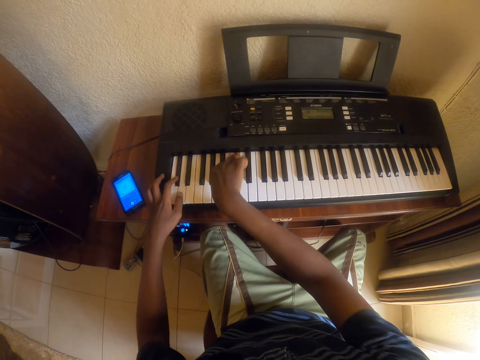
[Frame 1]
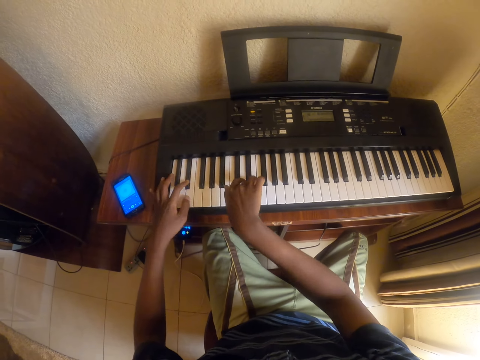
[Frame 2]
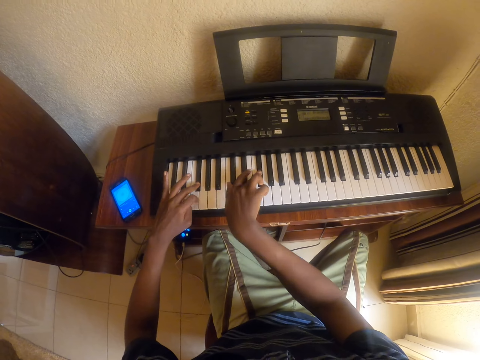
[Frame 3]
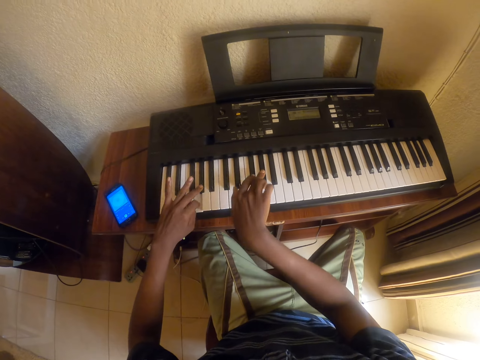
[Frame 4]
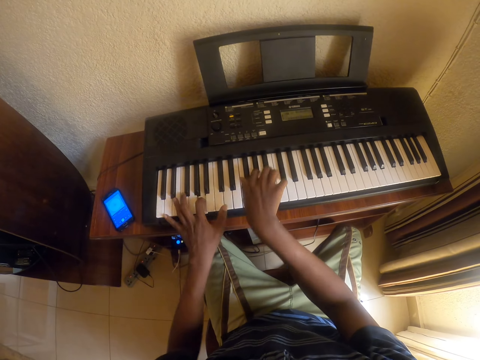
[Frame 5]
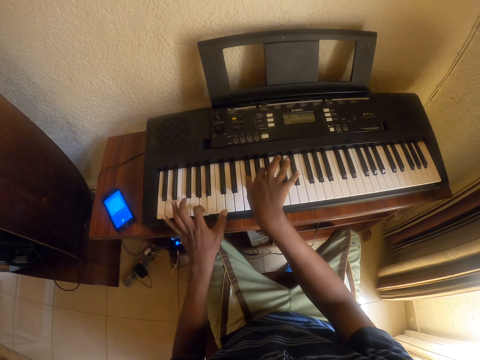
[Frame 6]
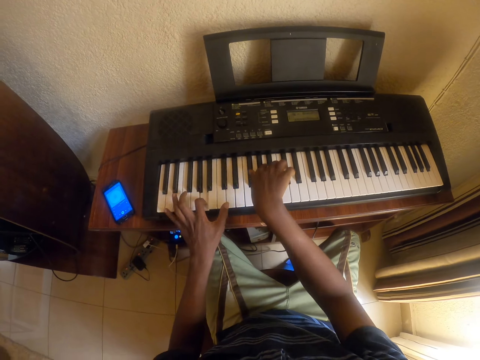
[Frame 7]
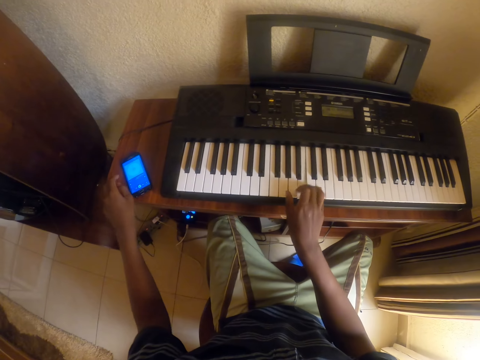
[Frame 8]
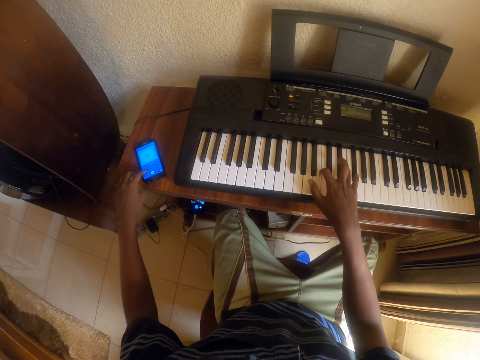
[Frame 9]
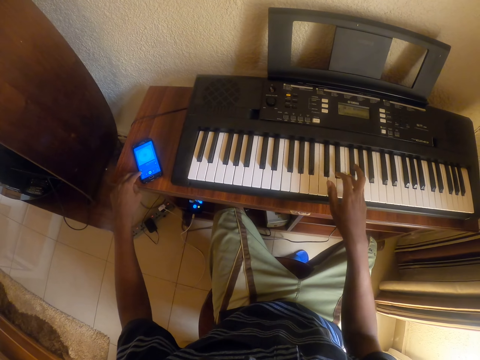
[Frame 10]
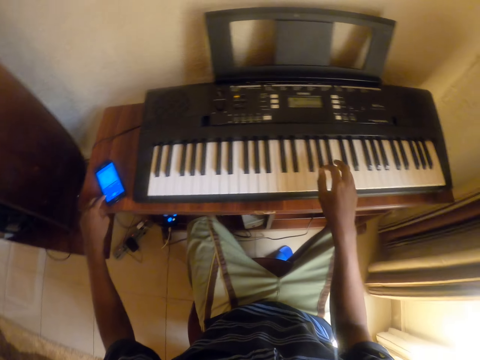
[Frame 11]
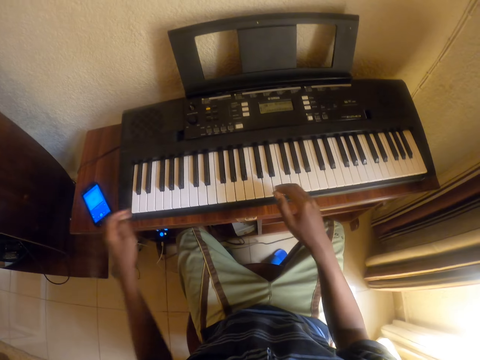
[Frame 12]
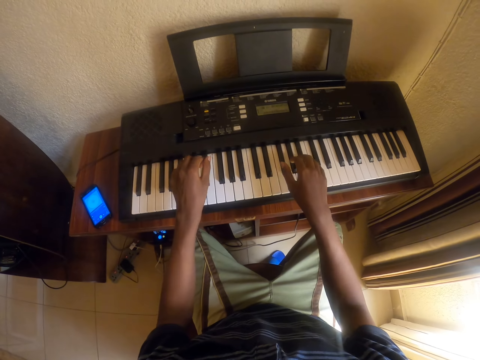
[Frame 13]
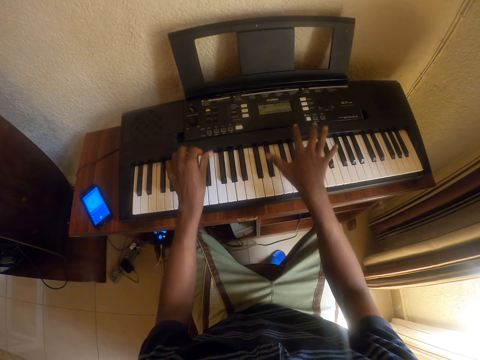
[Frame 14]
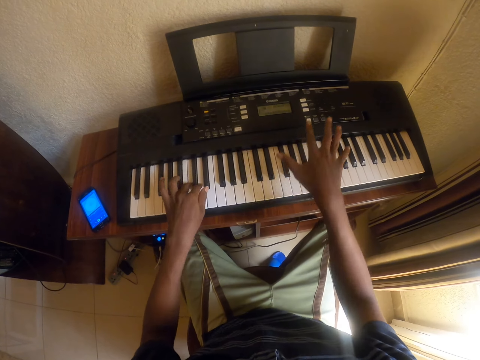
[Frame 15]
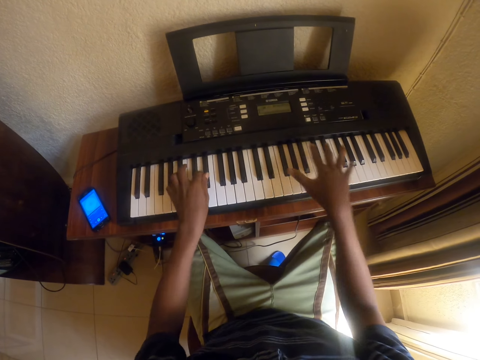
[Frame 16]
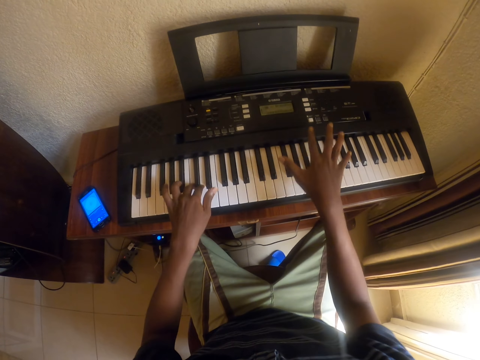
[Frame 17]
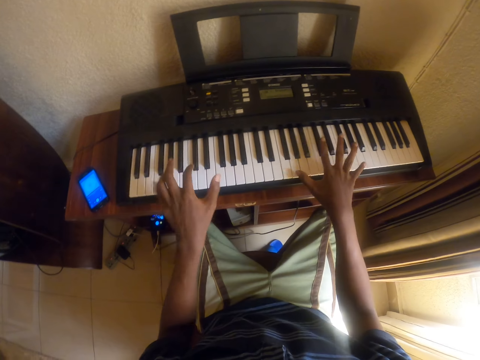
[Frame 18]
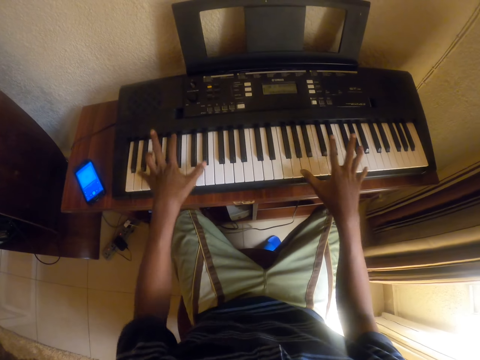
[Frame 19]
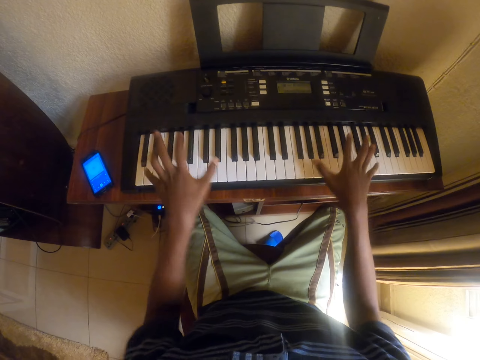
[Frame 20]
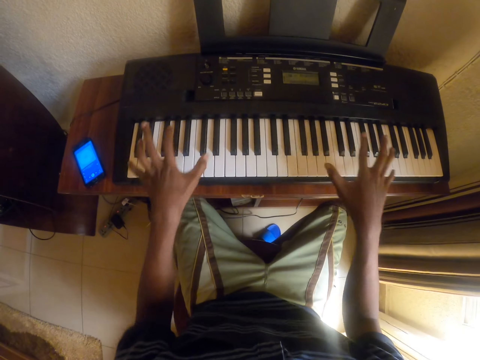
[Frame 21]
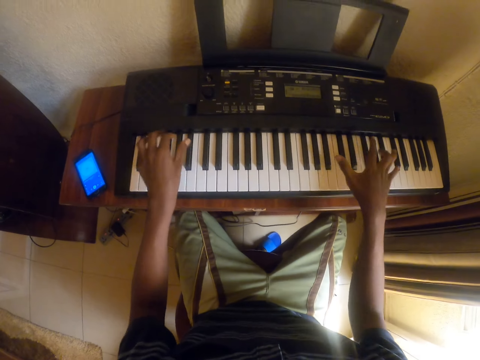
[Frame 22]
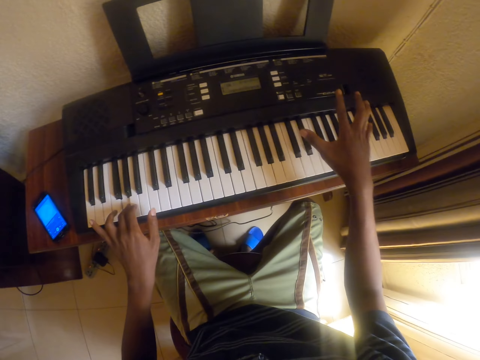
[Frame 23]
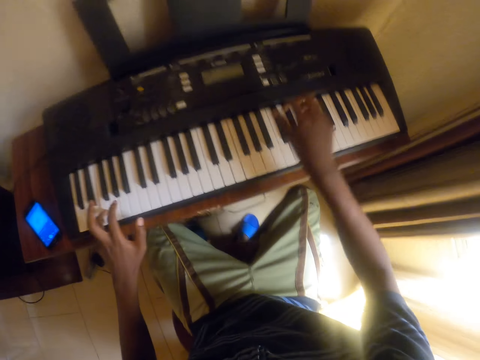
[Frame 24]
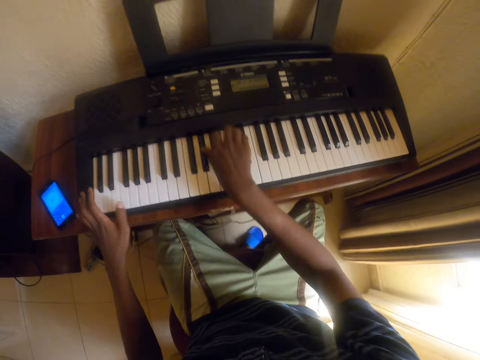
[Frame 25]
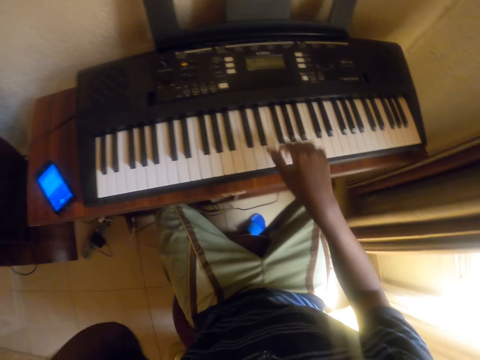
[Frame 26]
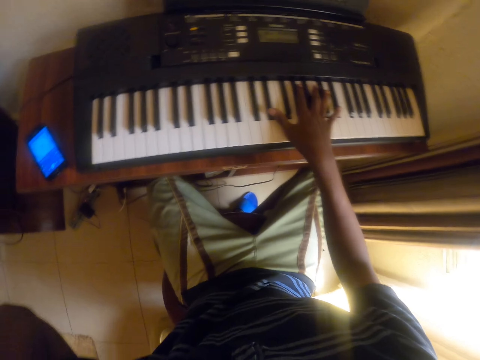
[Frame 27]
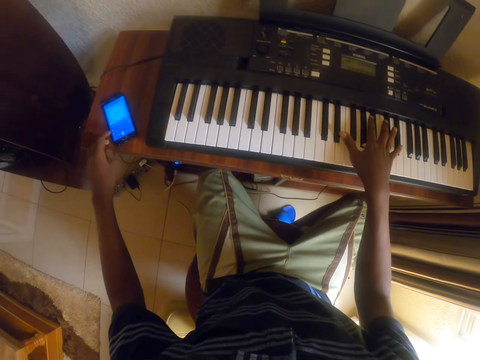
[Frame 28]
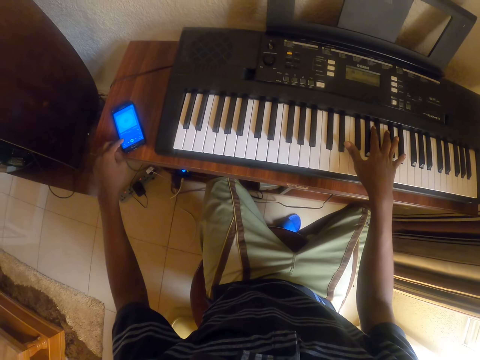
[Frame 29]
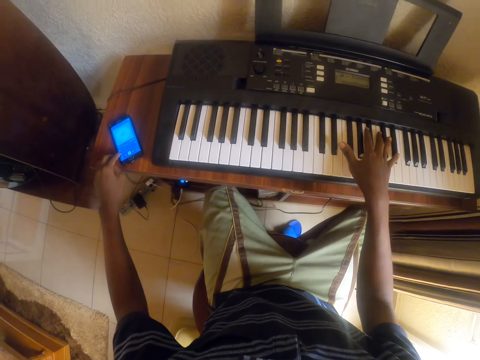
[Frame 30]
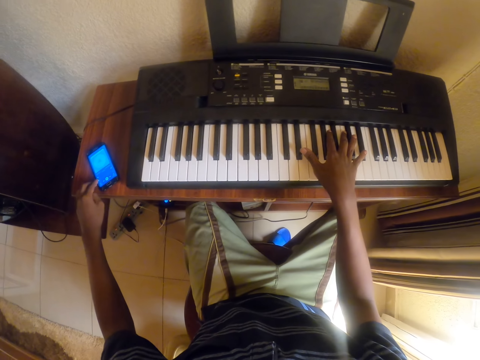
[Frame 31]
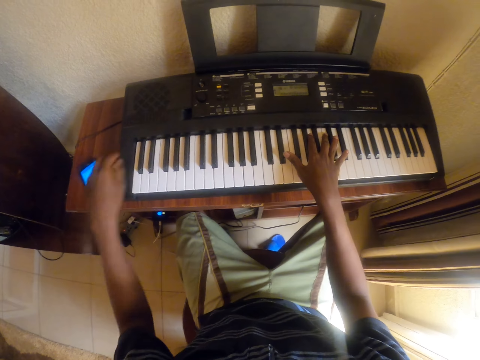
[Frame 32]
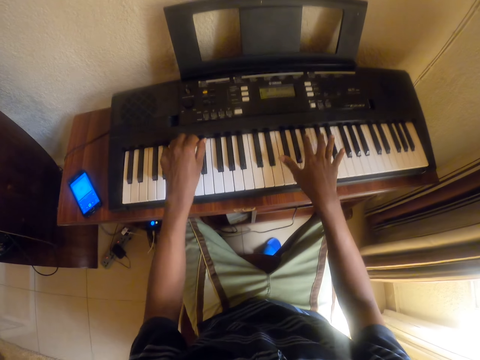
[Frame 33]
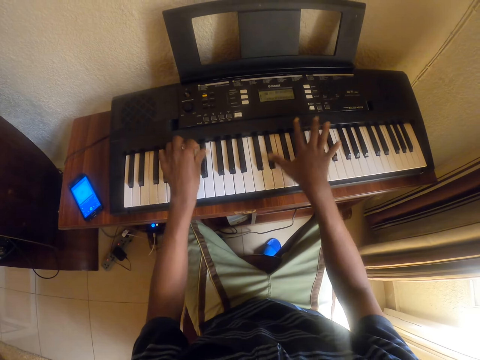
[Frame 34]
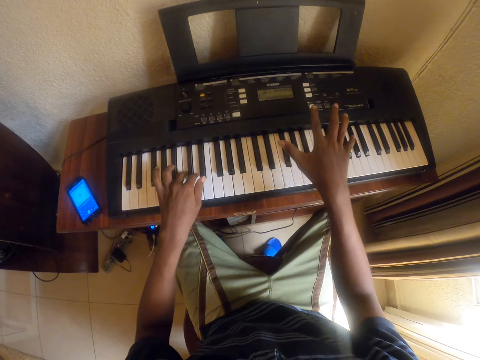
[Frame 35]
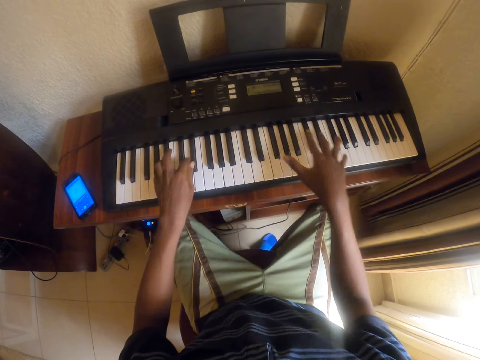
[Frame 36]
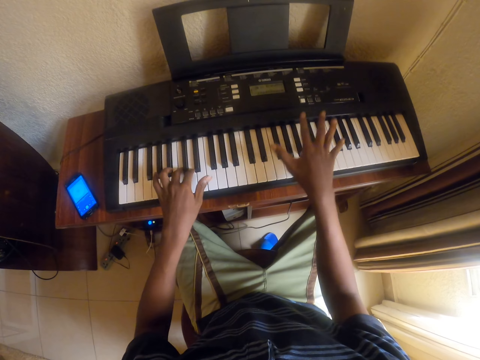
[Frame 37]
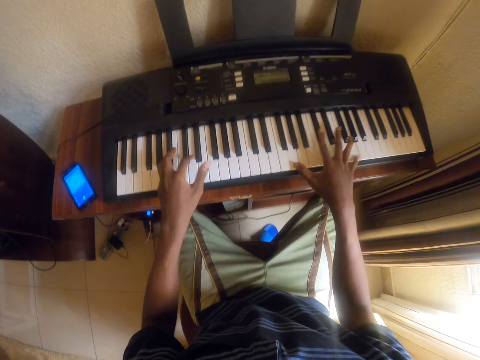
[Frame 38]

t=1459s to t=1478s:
The camera wearer clicks on the cell phone on the table. He plays the piano. He touches his head. He clicks on the cell phone on the table. He plays the piano.

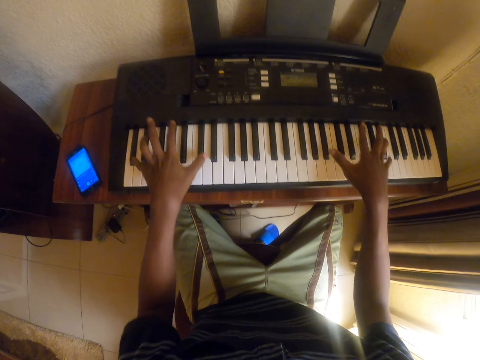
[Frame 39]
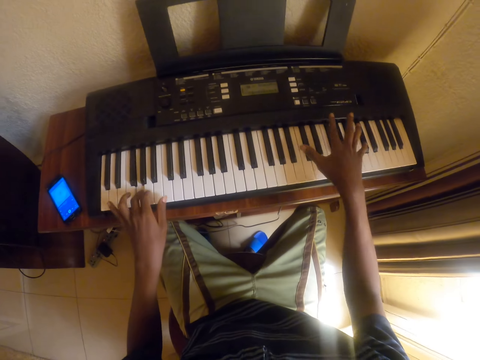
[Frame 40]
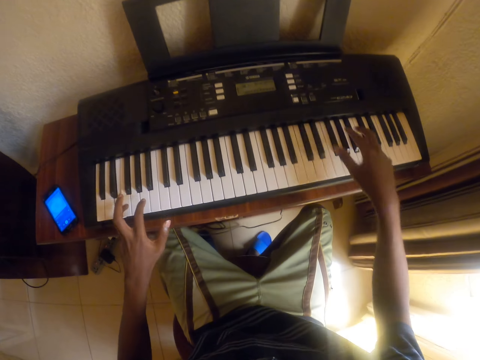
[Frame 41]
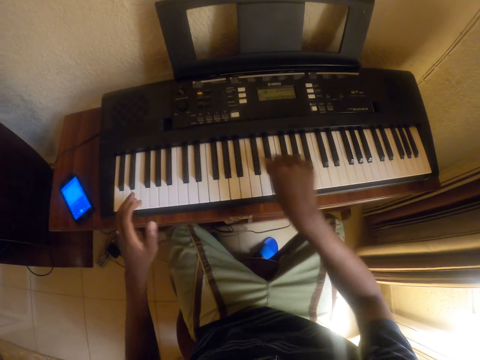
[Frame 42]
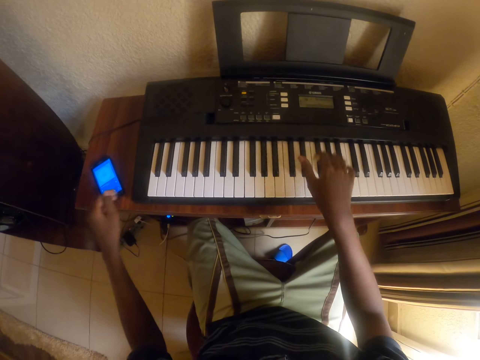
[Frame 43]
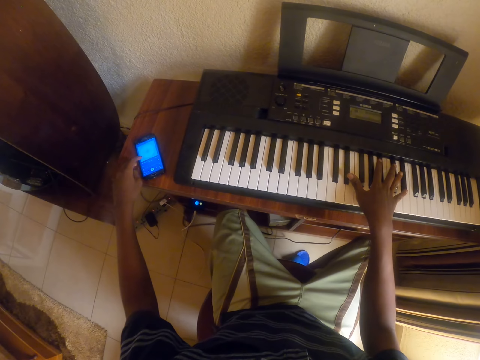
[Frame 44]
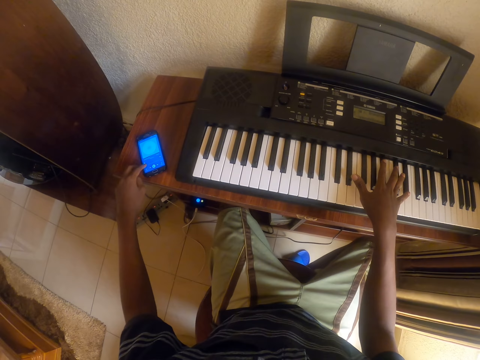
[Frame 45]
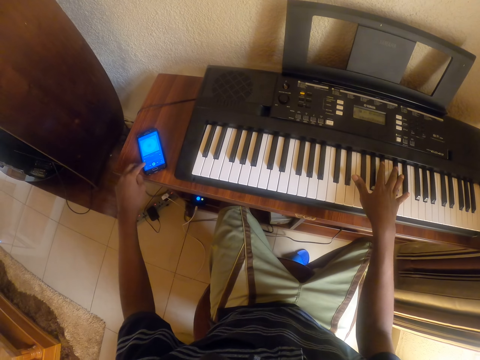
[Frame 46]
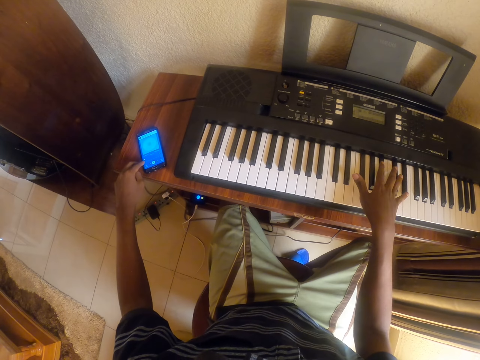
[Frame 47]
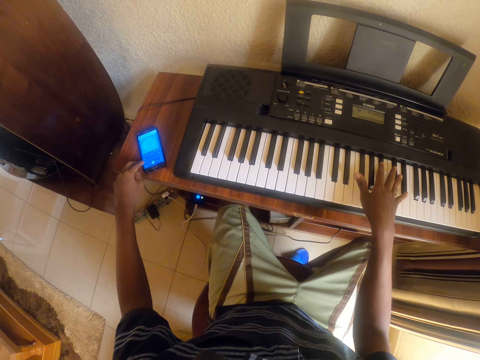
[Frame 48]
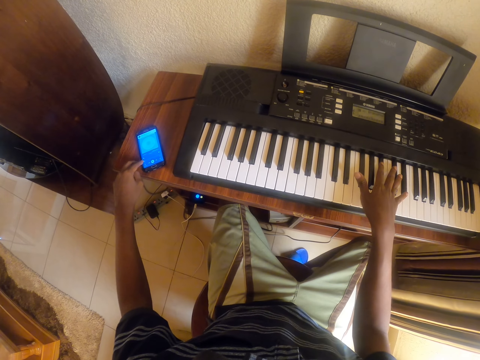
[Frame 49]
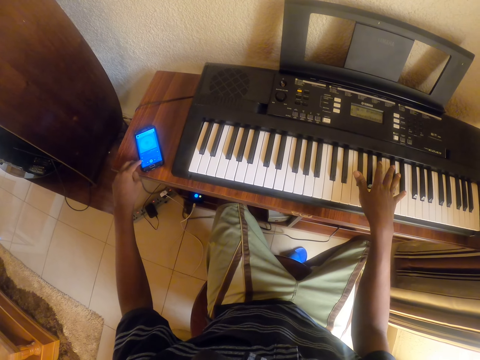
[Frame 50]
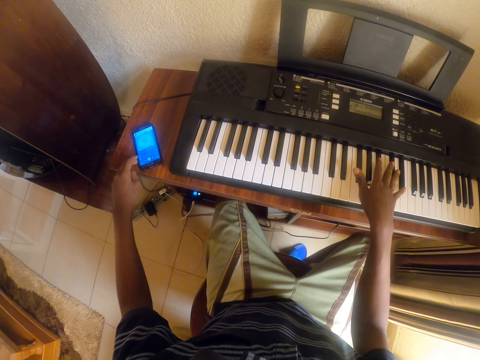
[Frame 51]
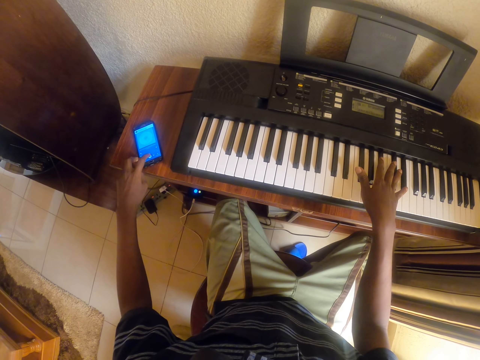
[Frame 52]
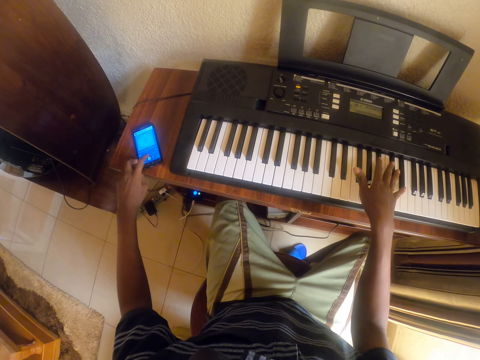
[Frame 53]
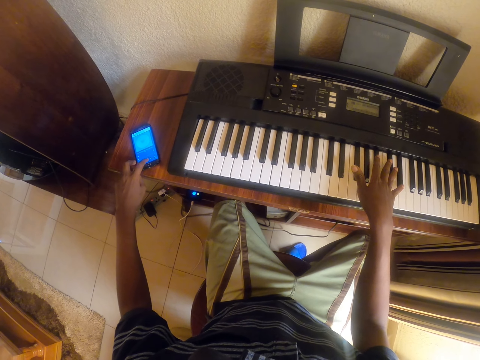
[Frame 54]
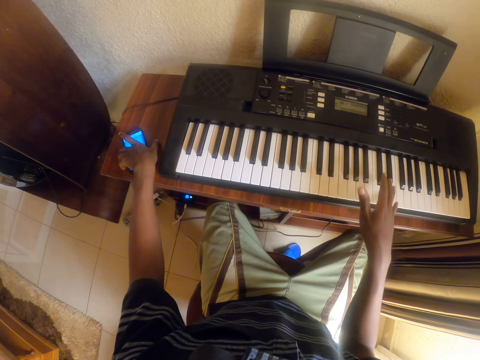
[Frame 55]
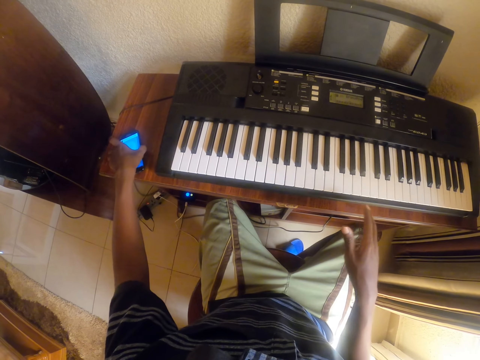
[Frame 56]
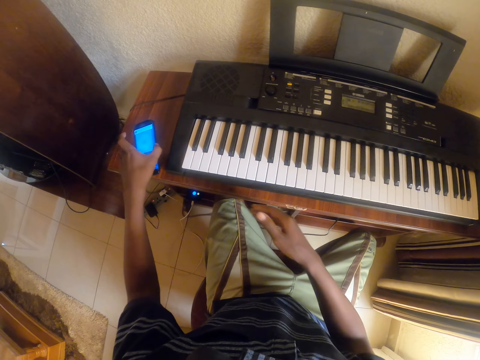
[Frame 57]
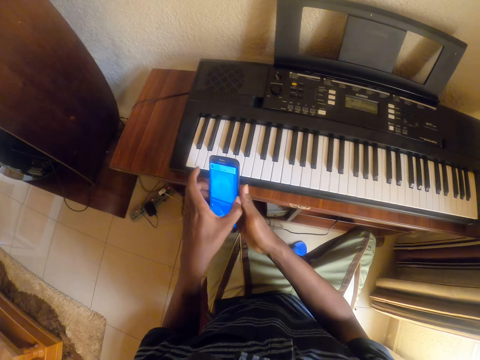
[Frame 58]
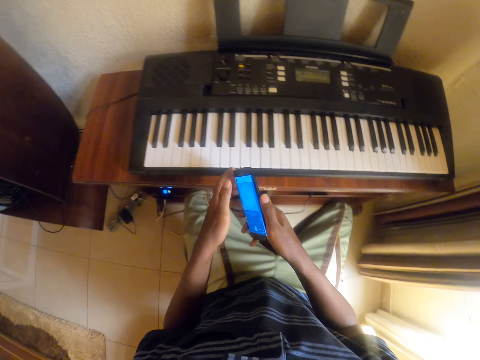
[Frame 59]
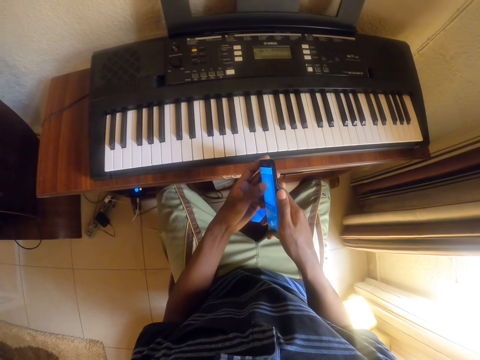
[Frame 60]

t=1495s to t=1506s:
The camera wearer plays the piano. They click on the cell phone on the table. They take the phone.
